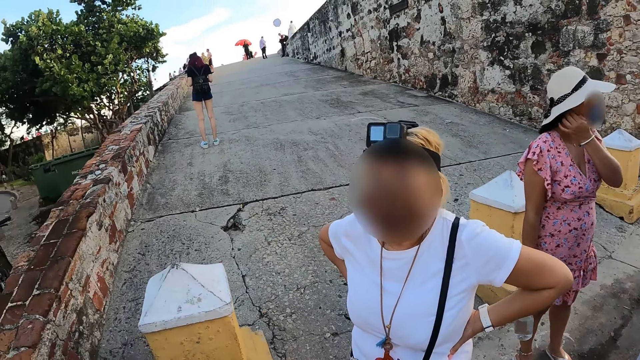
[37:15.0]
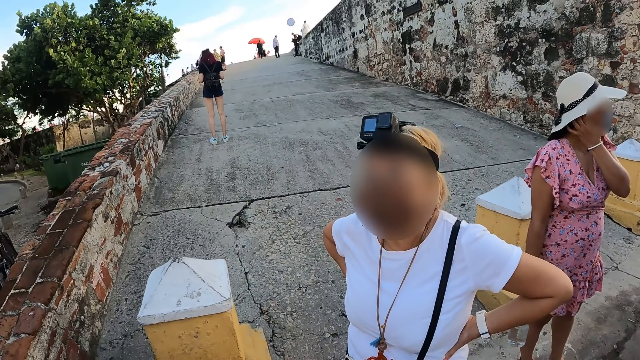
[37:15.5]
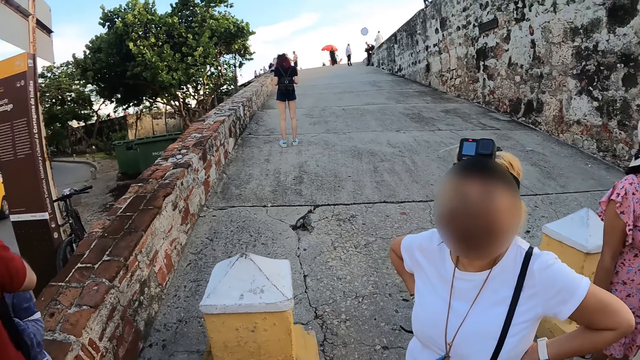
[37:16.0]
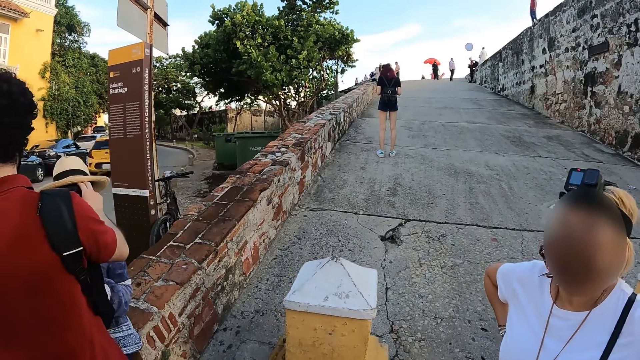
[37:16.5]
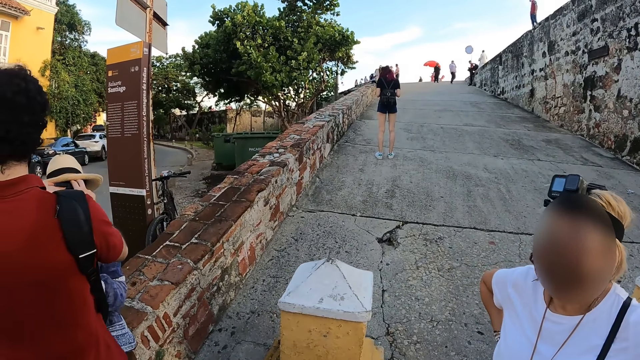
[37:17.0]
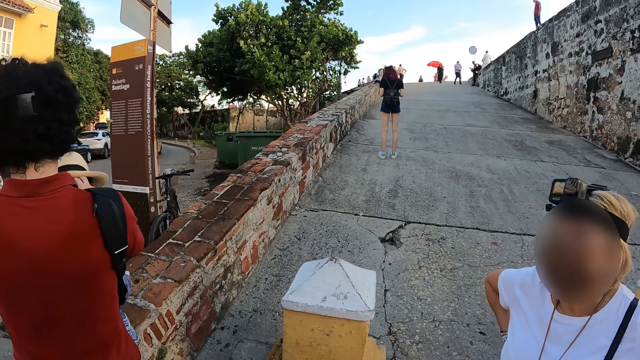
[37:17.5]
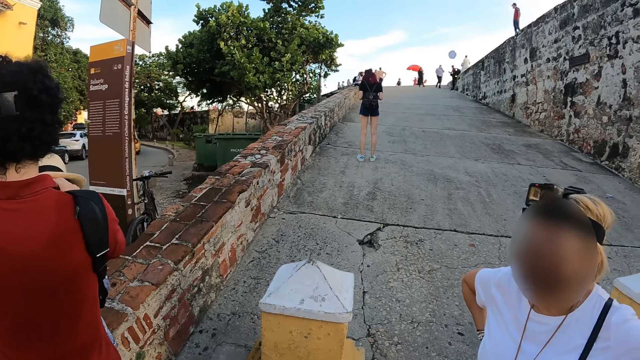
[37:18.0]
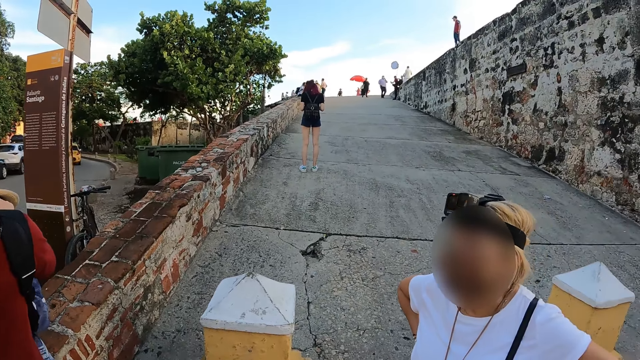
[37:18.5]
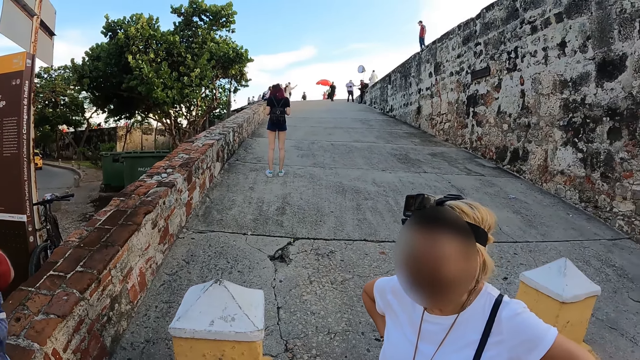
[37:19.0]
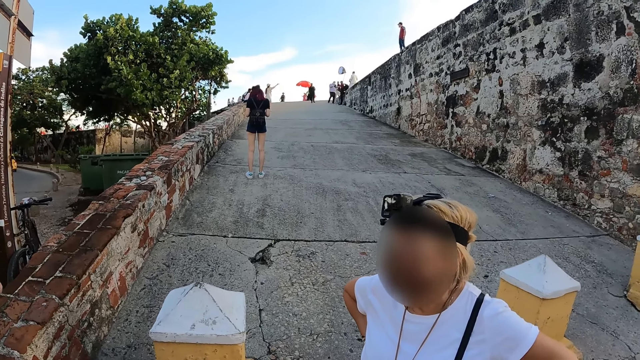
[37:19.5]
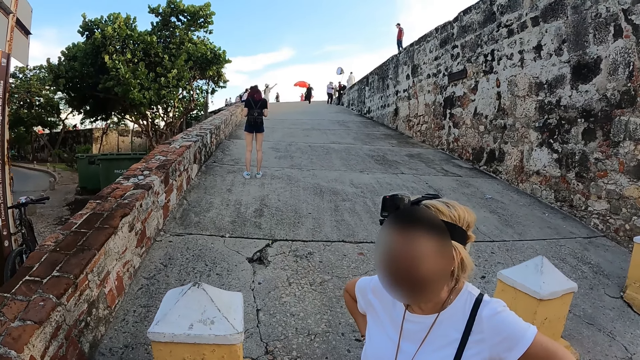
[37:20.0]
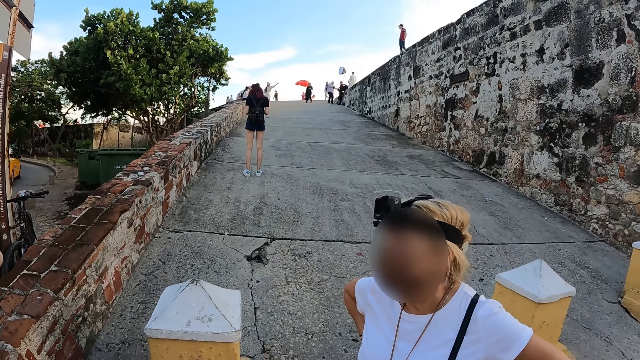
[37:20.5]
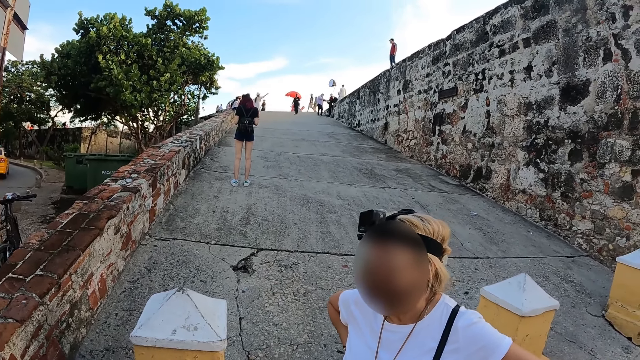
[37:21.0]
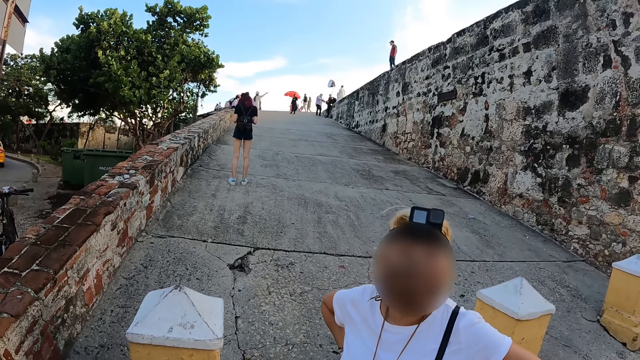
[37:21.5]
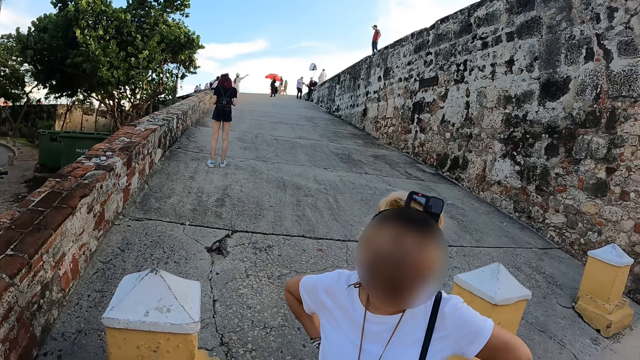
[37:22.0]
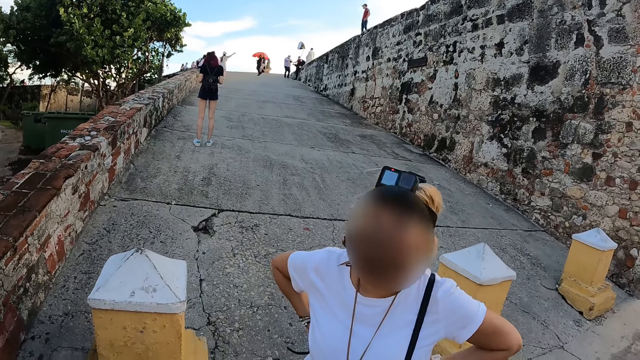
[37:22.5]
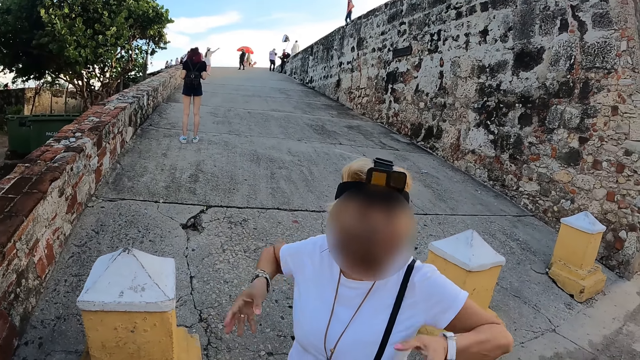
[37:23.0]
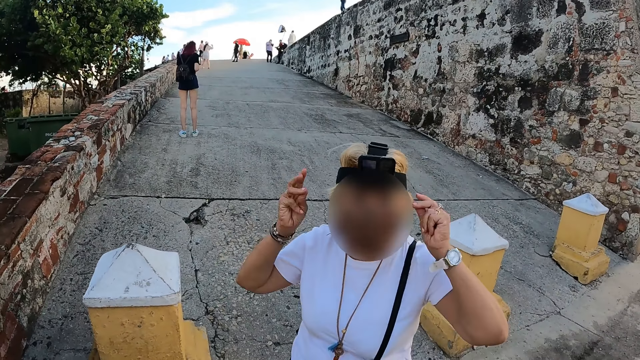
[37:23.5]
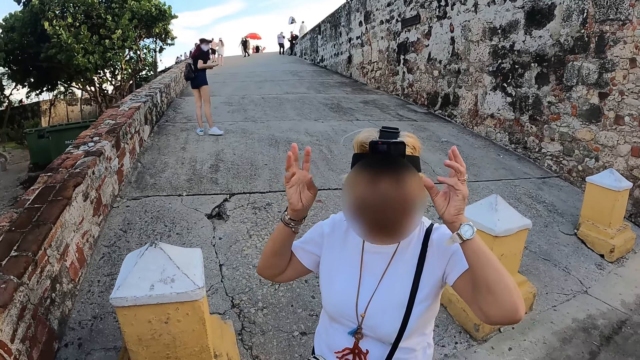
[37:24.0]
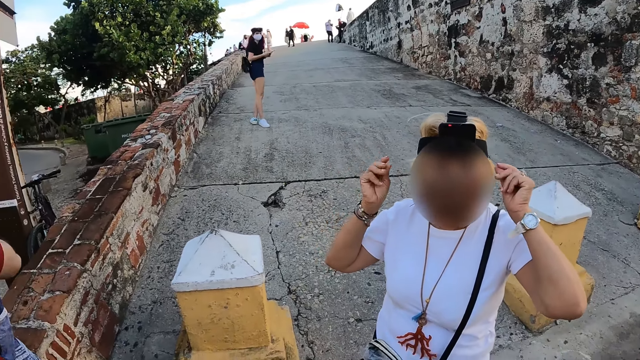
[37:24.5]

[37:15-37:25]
The camera wearer talks to a man. A woman scratches her ear with her left hand. Another woman gesticulates with both hands.

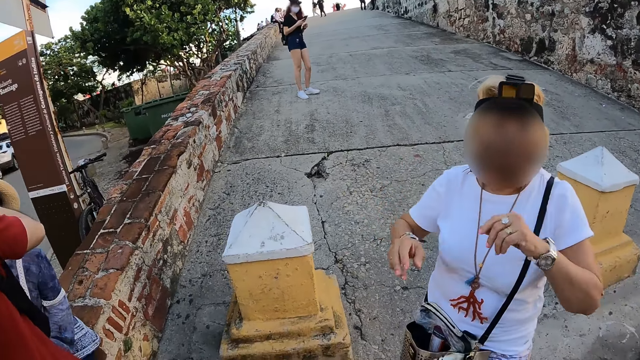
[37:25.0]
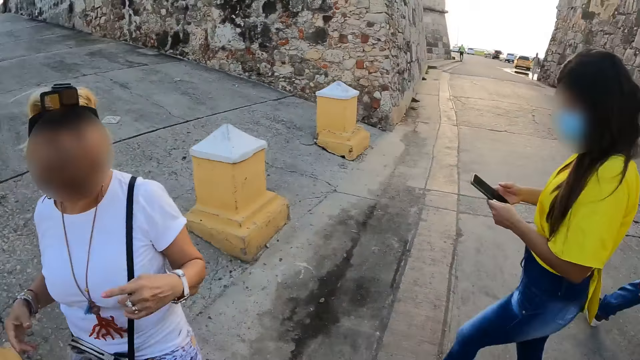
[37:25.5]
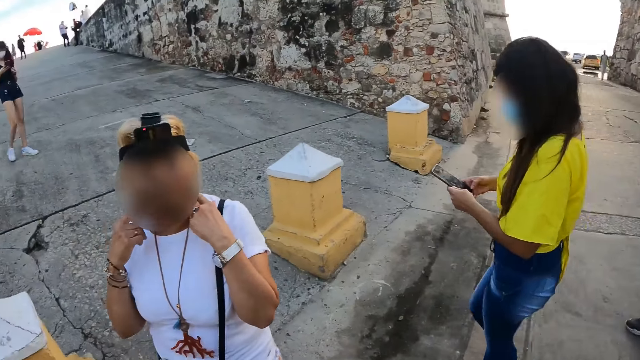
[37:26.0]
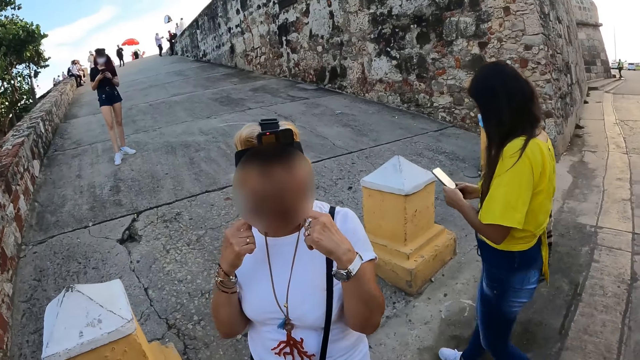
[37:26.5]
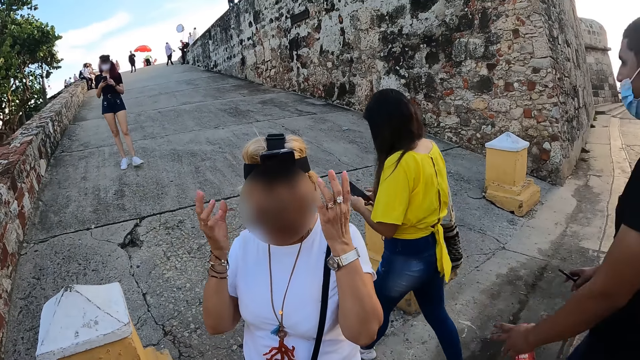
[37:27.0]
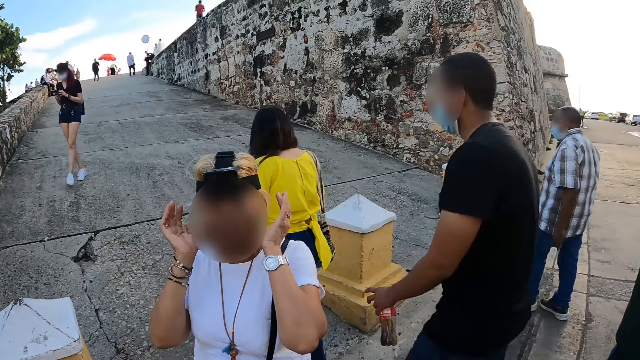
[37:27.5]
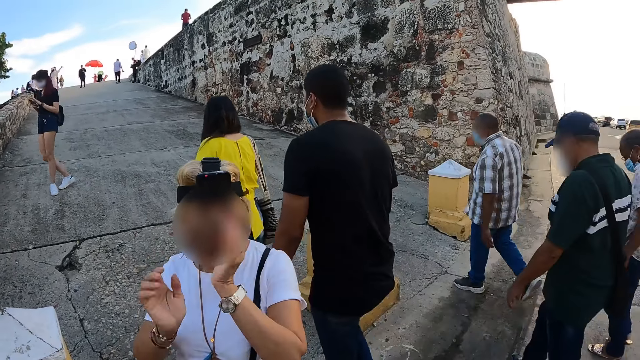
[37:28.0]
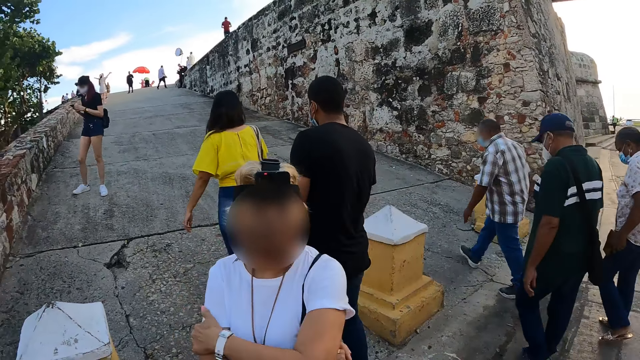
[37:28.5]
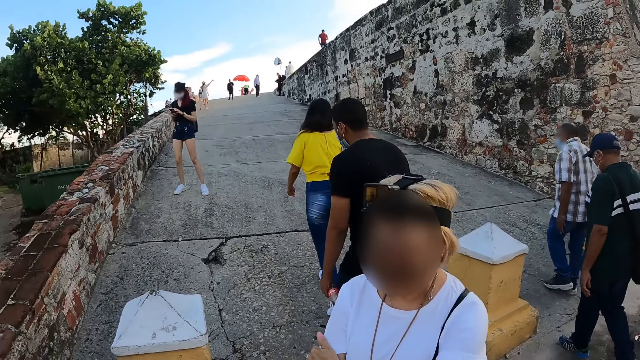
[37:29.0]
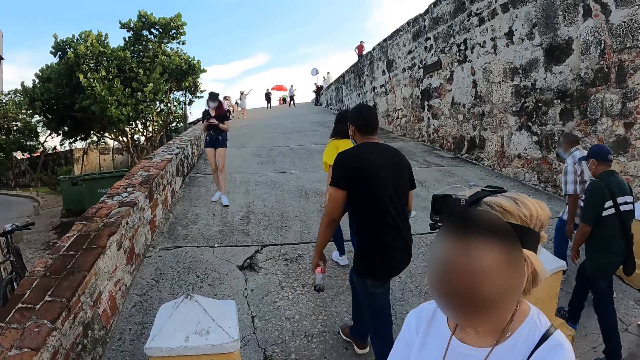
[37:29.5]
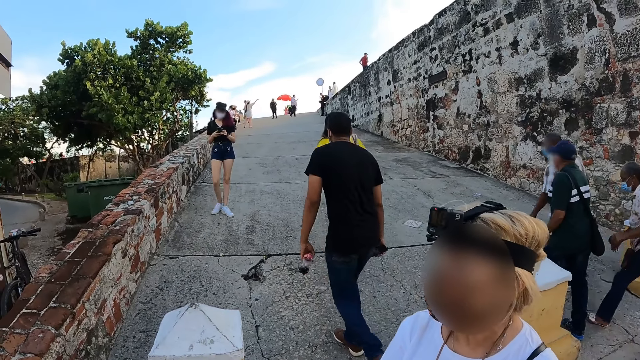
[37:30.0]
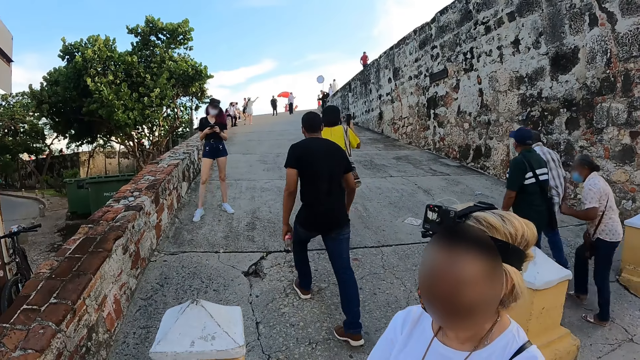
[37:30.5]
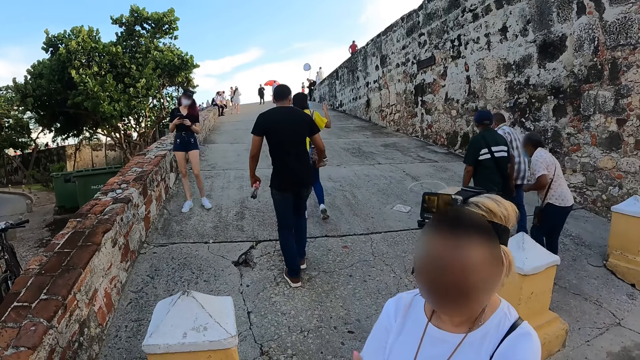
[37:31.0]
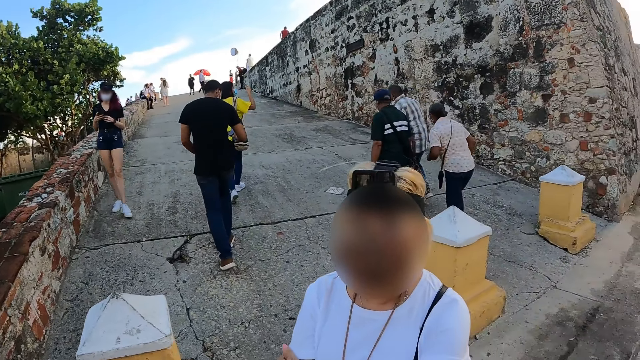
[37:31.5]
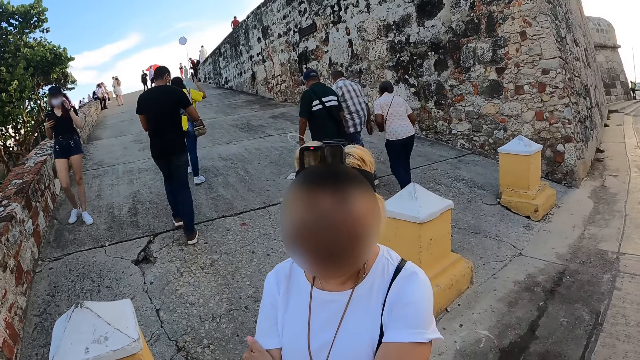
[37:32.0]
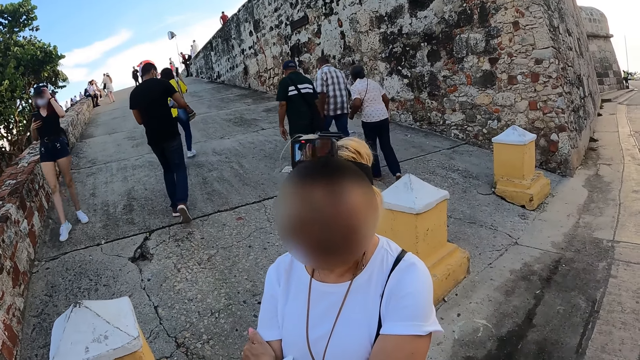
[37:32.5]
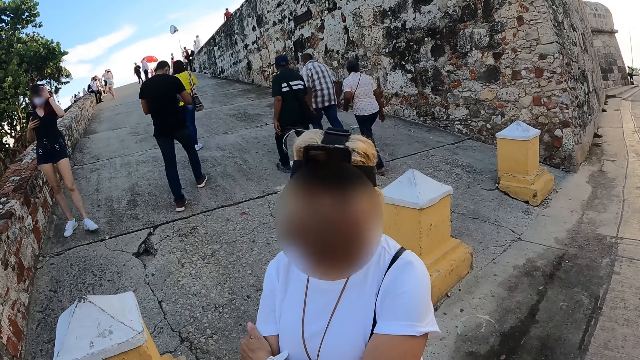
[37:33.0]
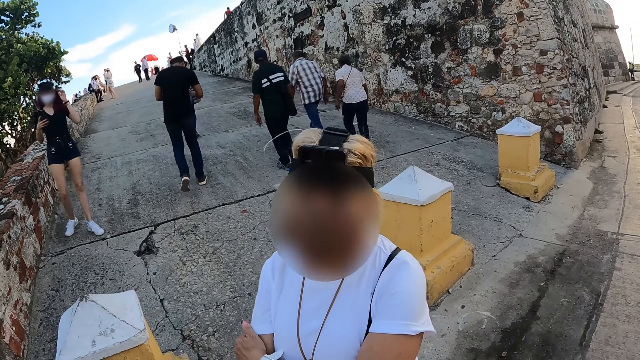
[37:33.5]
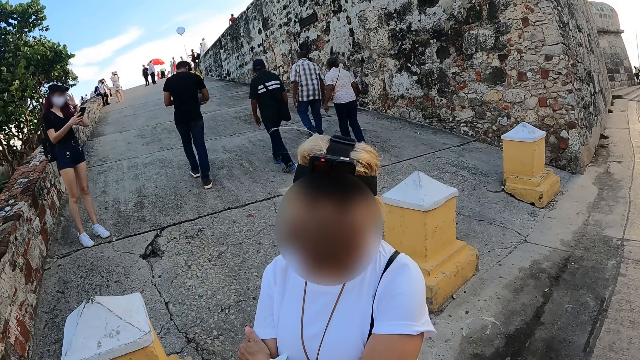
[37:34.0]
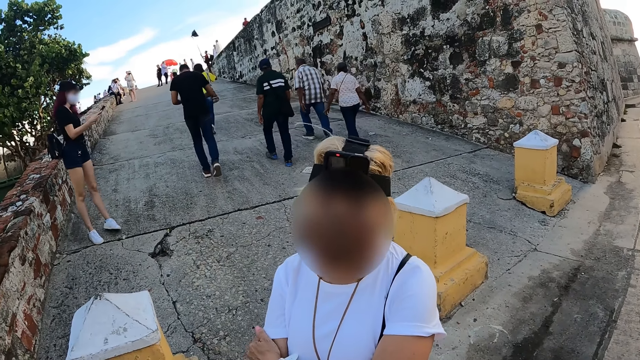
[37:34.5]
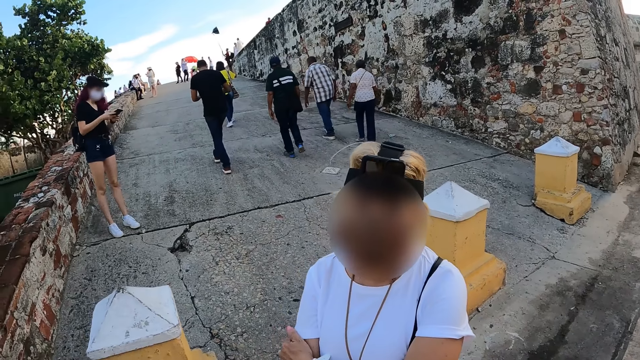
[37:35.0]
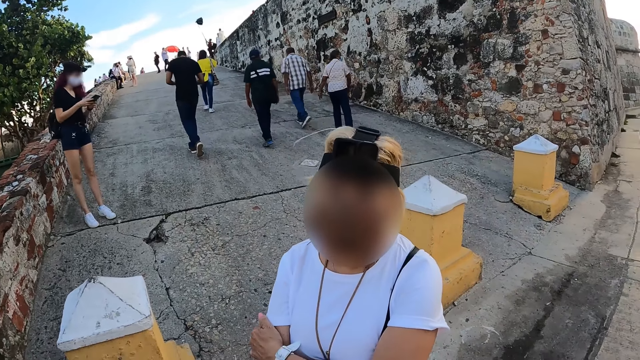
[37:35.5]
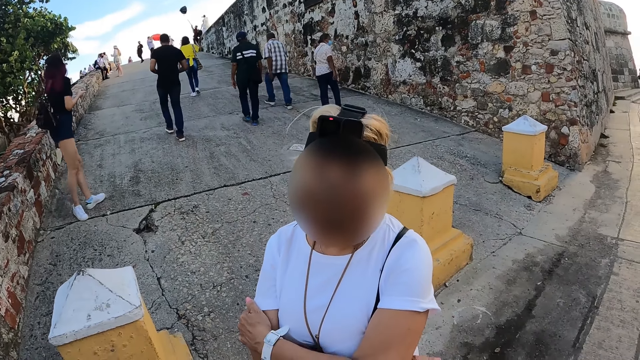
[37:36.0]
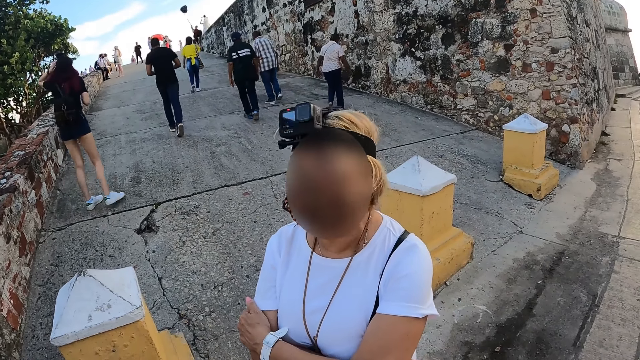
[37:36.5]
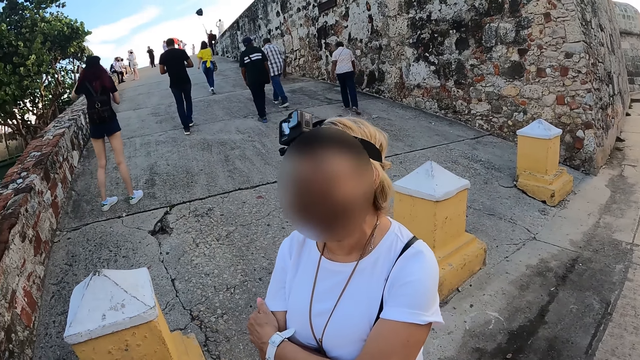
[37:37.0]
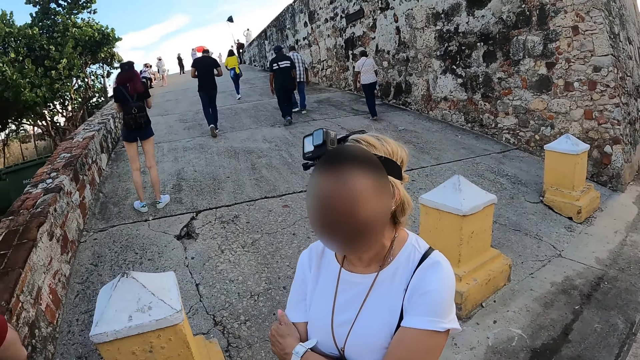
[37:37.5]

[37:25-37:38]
A woman operates the phone with both hands. Another woman folds both hands together and interacts with the camera wearer. The first woman adjusts the camera on her head with her left hand. She operates the phone with both hands. She touches her ear with her left hand.
